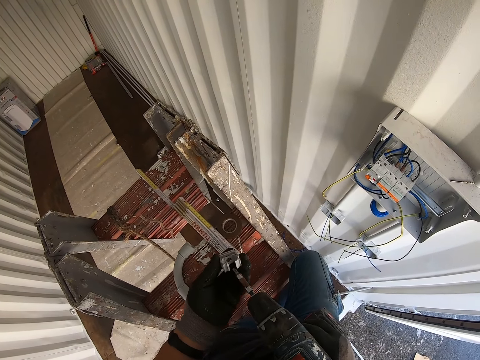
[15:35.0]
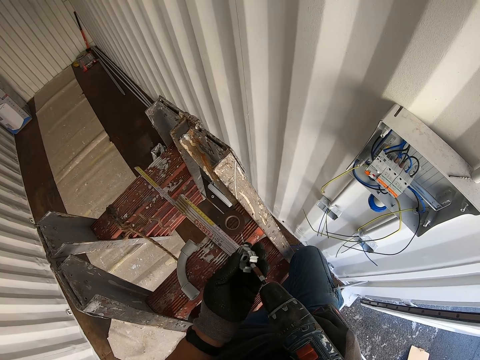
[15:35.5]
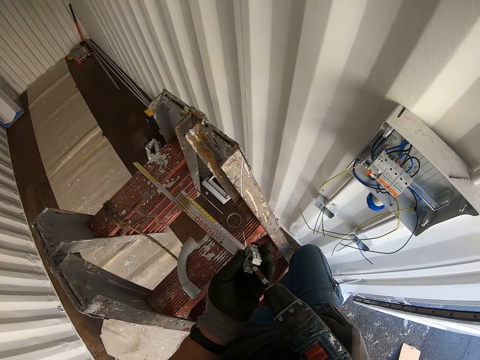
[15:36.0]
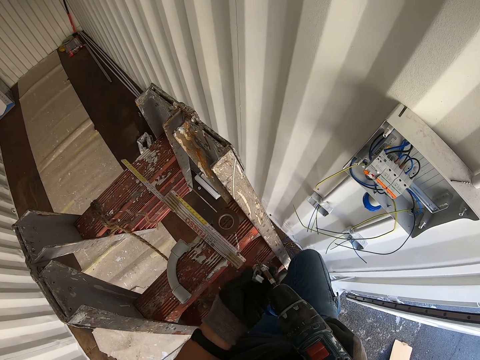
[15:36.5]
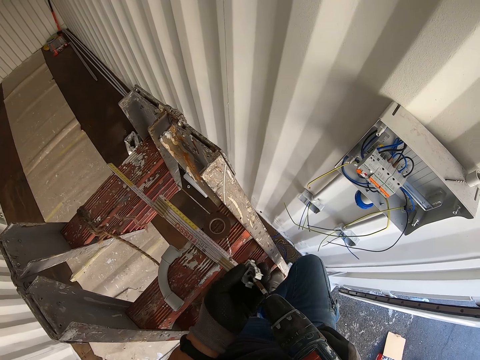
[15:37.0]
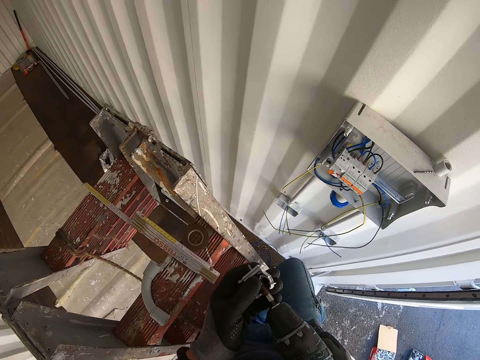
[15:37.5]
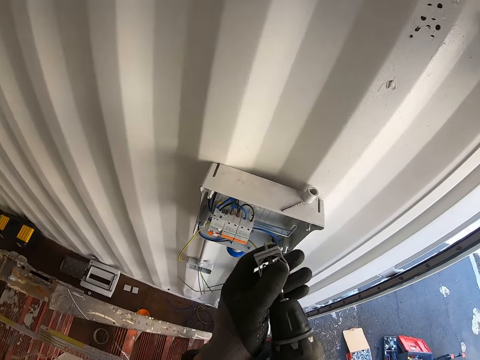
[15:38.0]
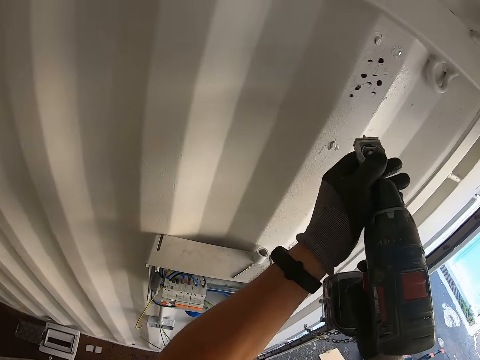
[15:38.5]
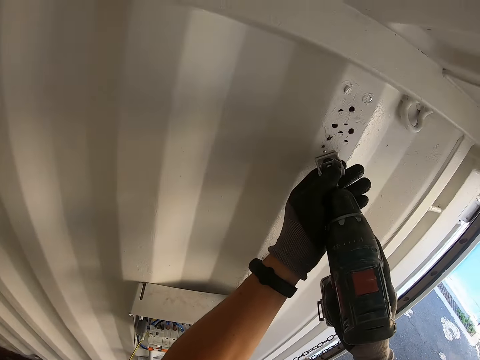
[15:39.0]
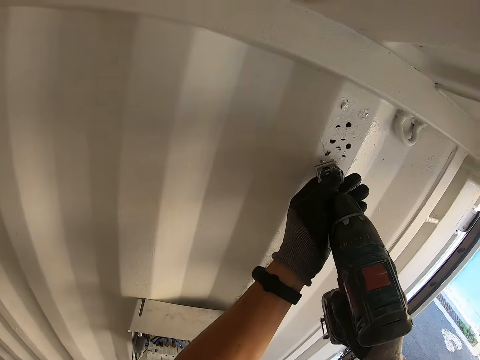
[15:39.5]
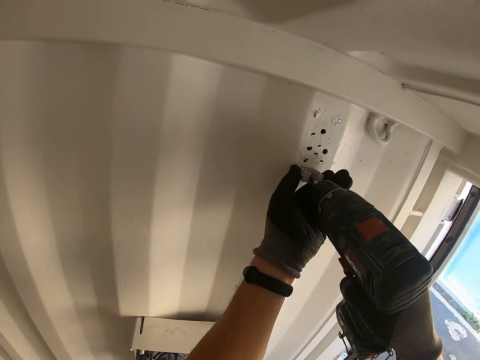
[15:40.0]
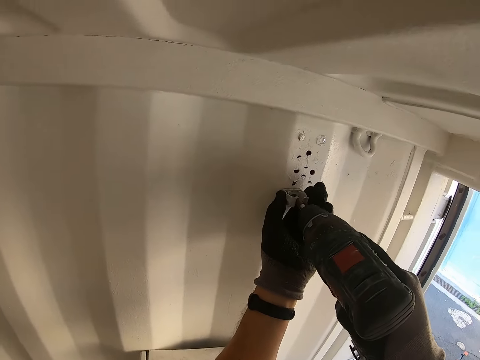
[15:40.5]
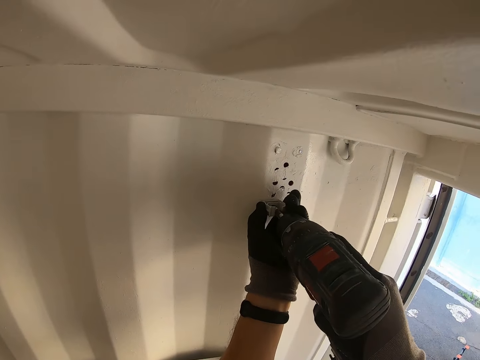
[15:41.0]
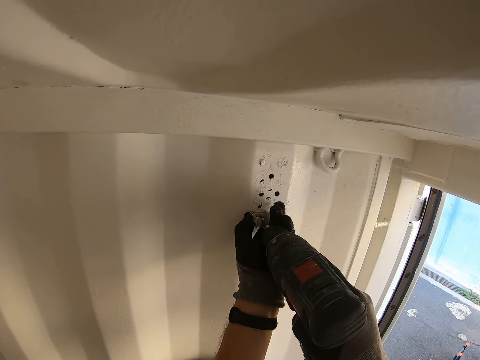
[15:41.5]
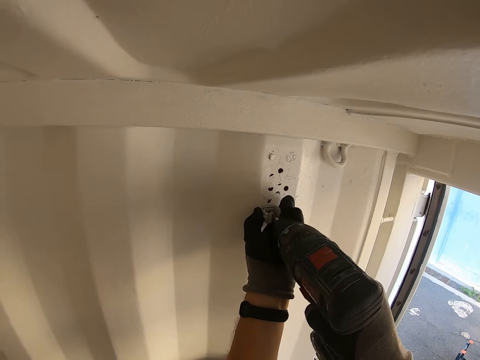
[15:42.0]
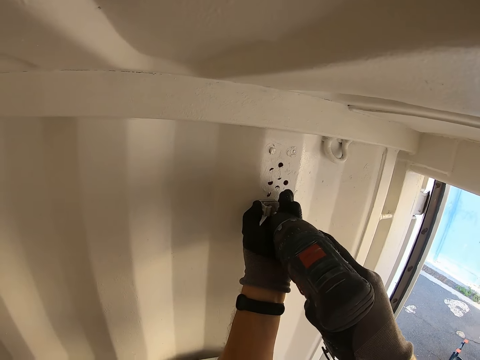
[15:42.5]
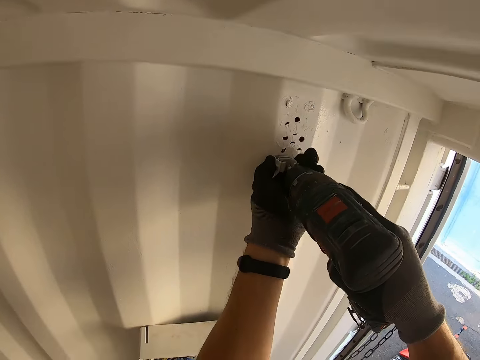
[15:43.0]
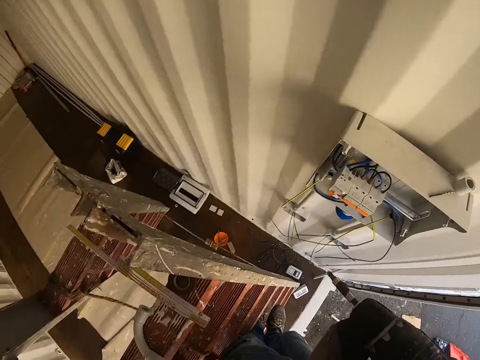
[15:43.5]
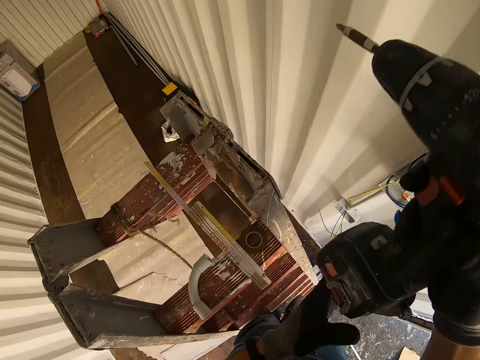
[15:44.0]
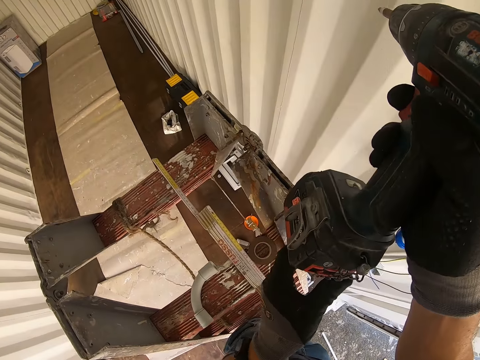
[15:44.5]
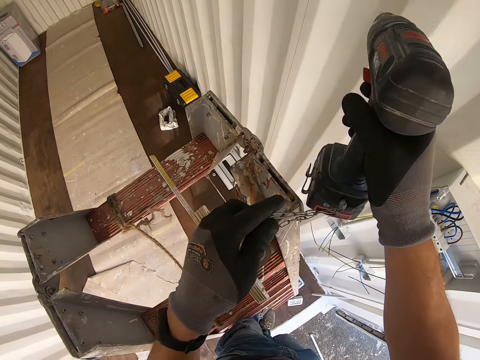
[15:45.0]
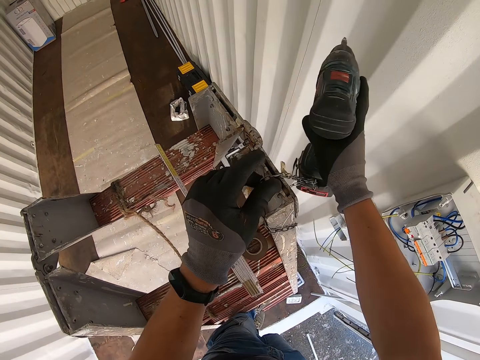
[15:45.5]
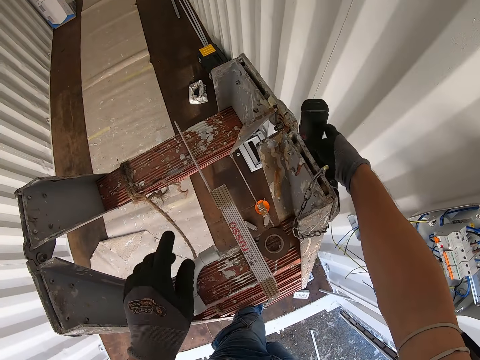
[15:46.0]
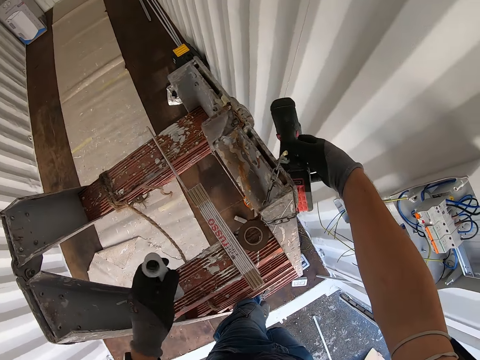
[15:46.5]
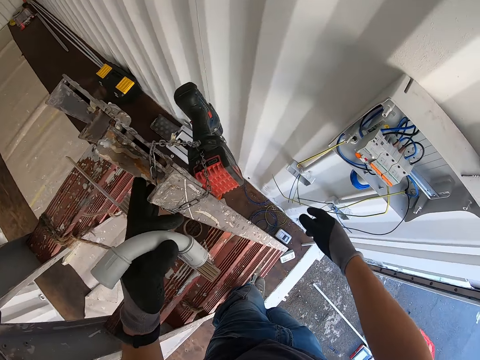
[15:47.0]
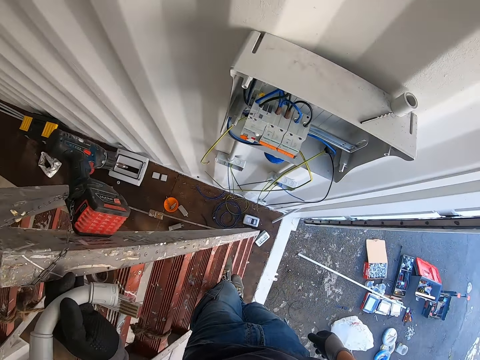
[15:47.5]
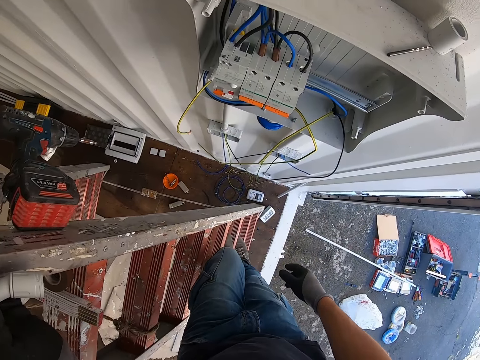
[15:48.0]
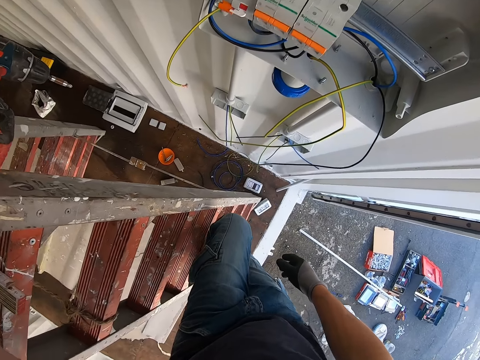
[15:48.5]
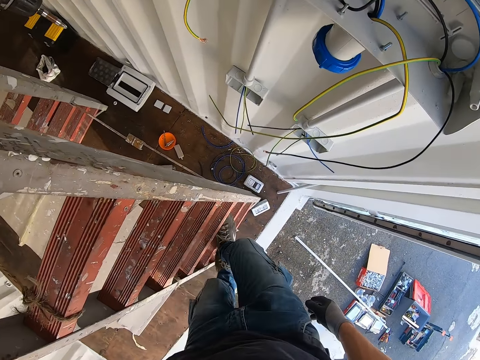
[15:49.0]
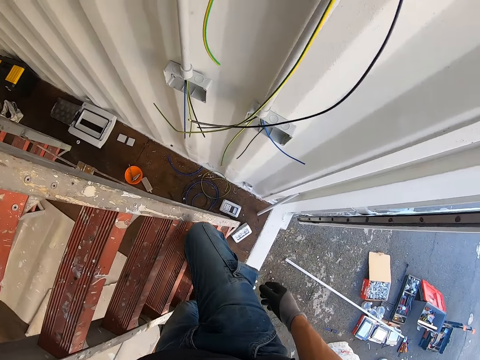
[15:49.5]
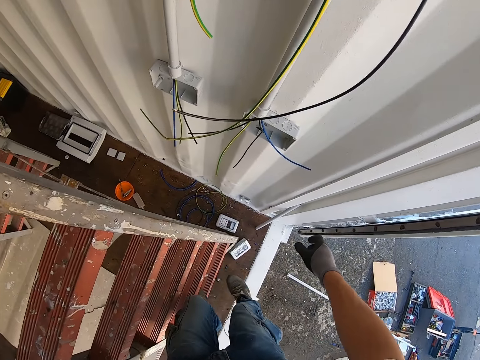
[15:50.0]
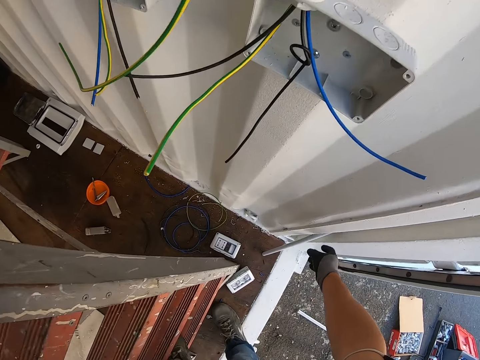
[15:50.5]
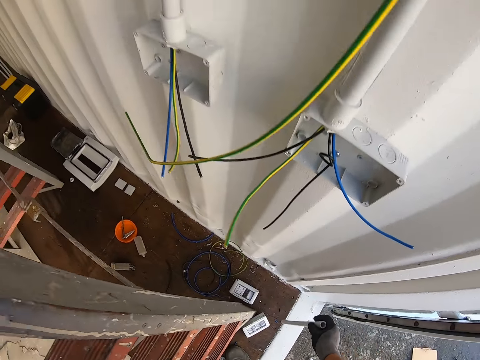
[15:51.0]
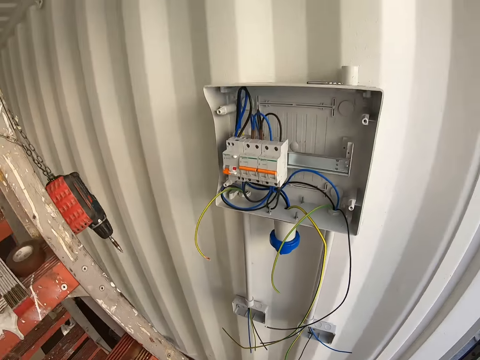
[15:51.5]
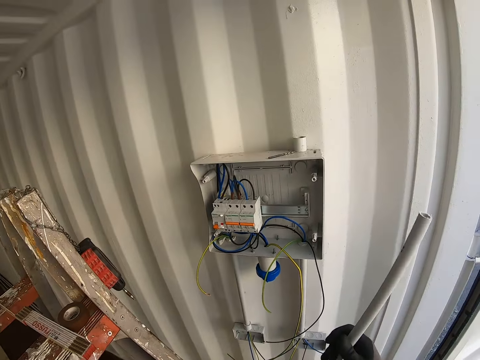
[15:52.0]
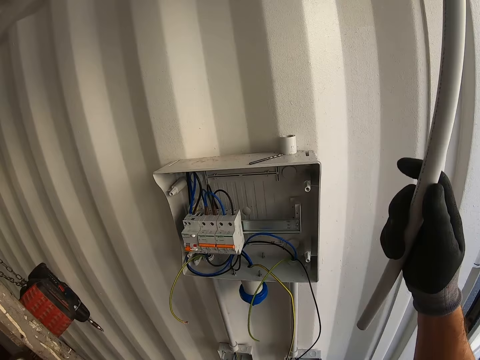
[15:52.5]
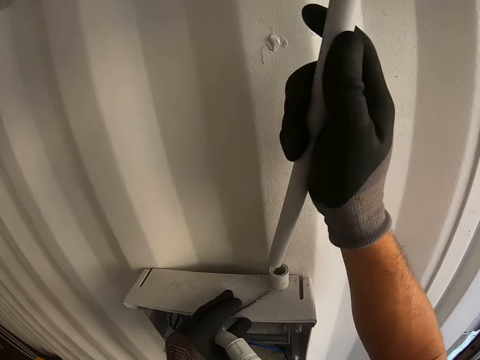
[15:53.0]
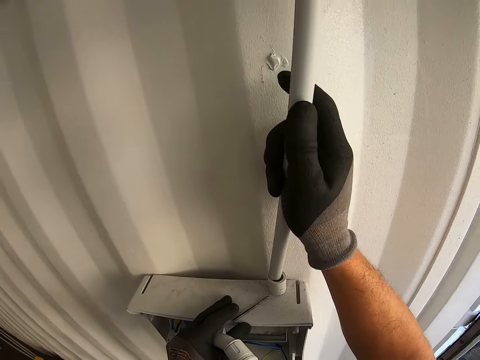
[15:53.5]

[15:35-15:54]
The camera wearer picks something. They drill something on the wall. They hang the power drill. They climb down the ladder. They pick up a pipe.

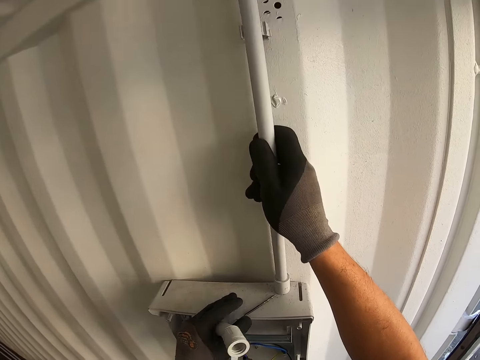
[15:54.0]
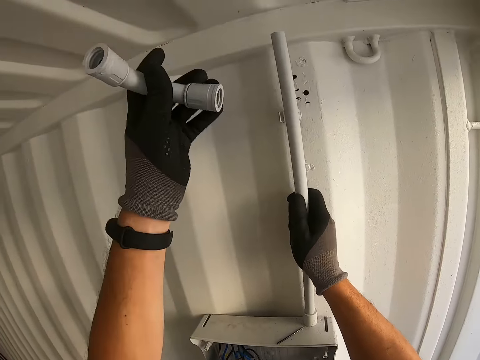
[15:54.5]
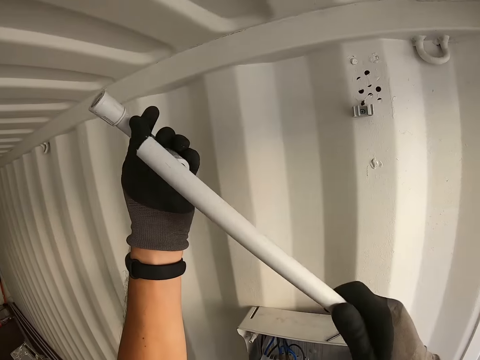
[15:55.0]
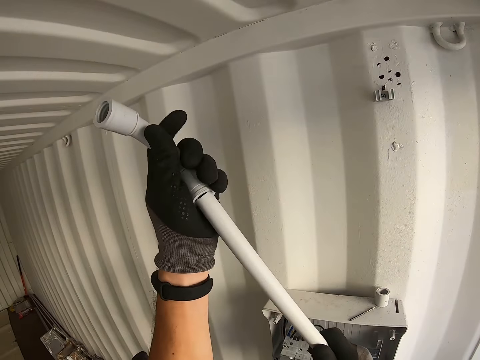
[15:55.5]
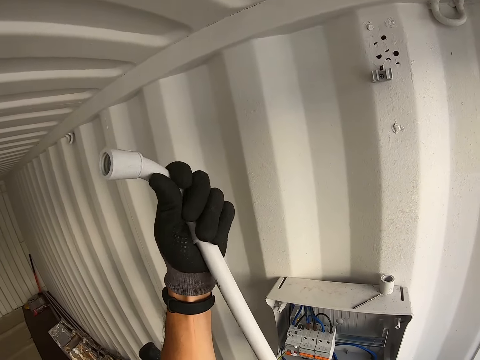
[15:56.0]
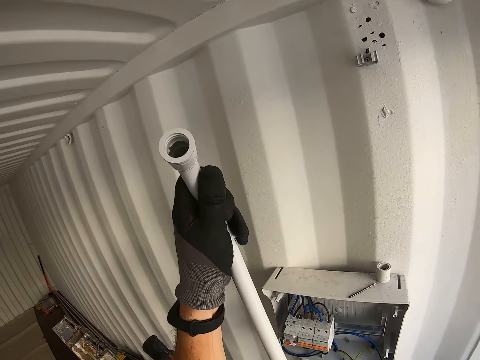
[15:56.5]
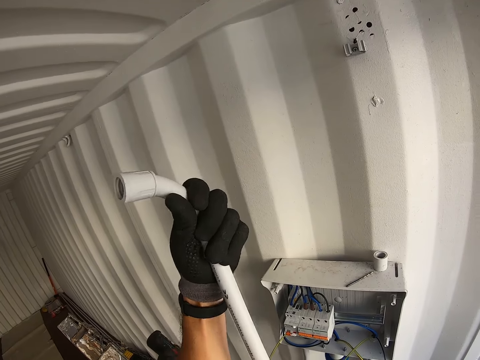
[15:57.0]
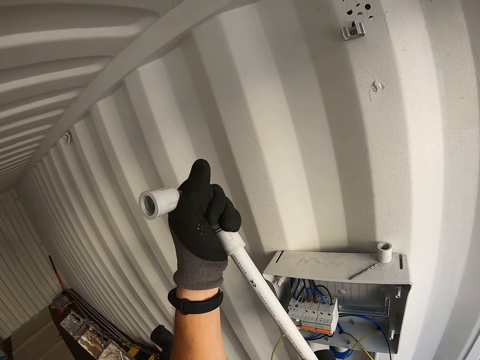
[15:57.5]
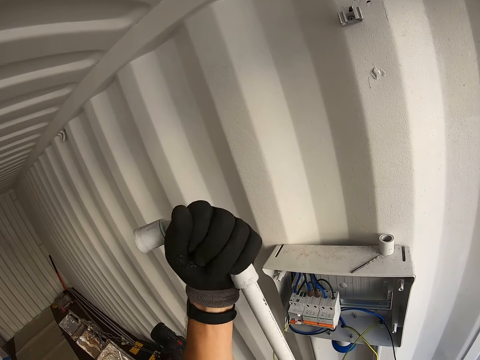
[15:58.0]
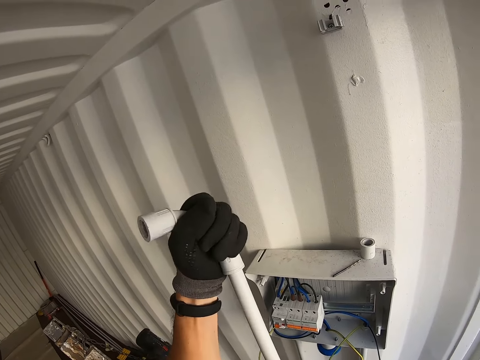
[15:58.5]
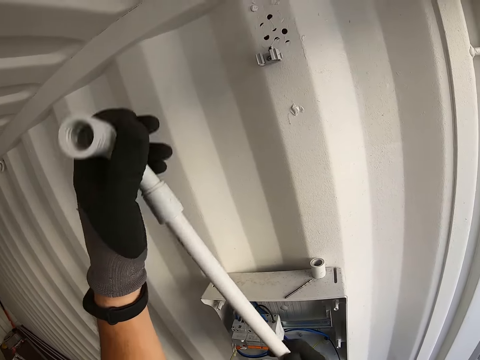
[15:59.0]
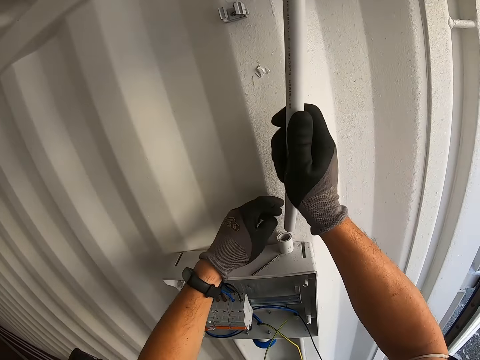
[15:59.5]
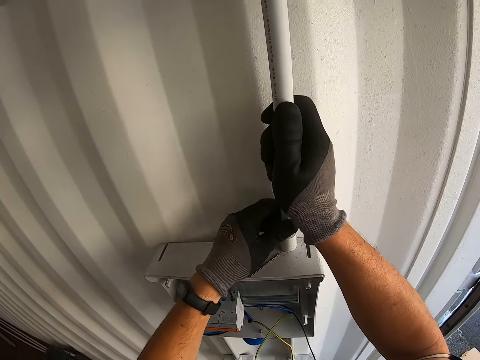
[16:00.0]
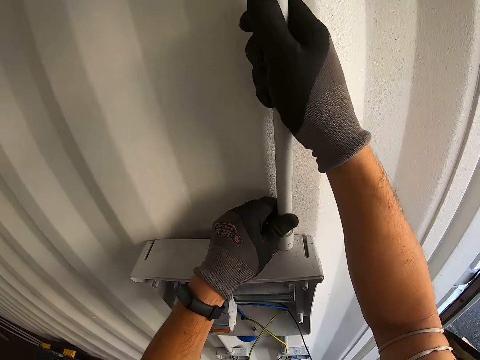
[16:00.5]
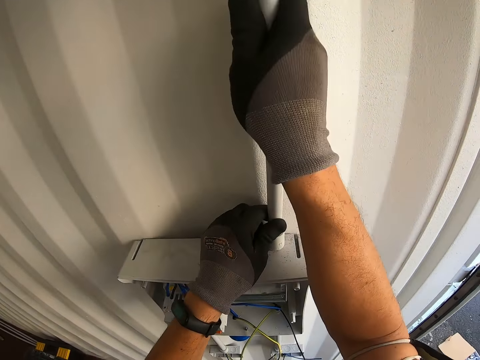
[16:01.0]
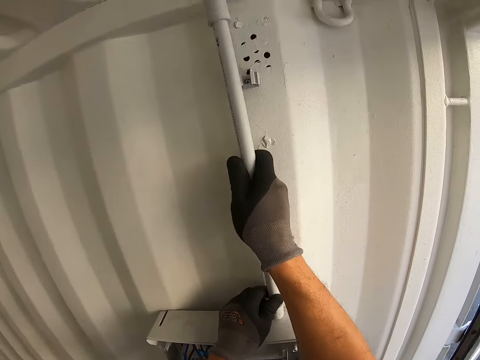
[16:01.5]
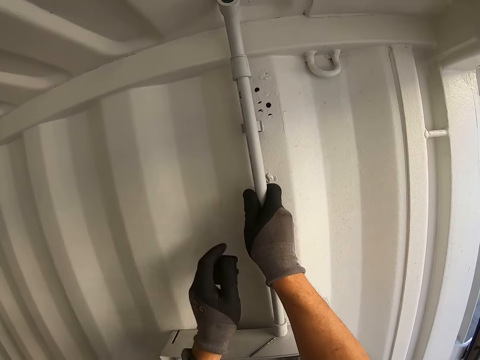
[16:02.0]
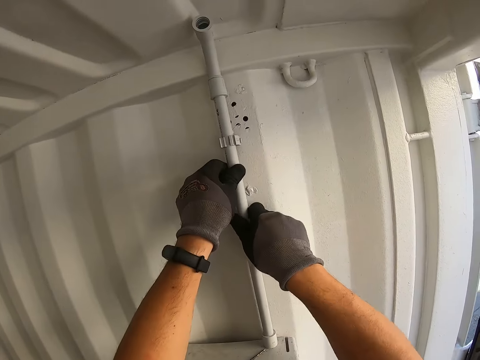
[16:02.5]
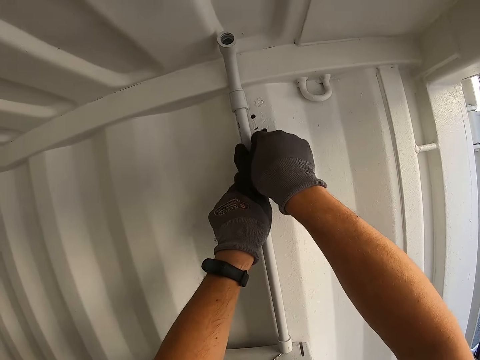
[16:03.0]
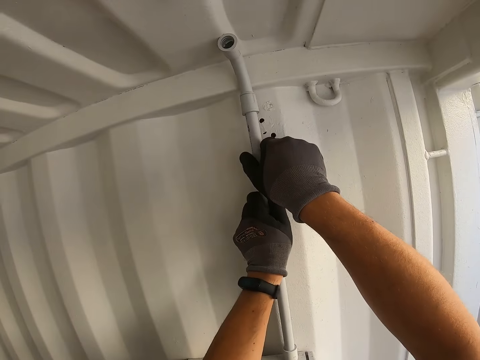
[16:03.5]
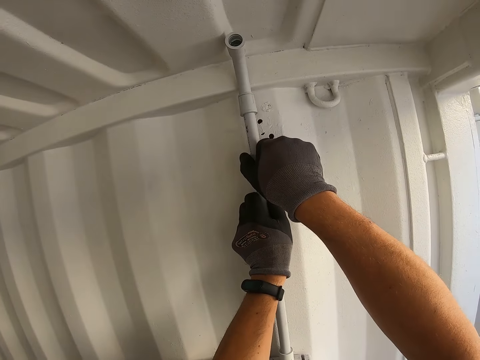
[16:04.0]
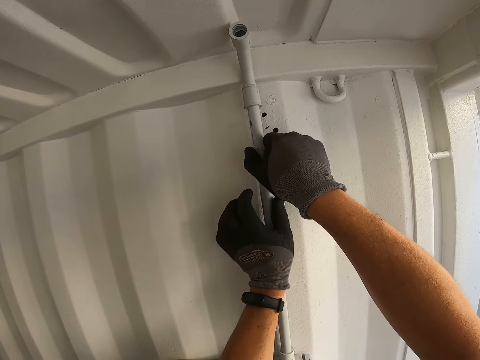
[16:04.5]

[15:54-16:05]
The camera wearer fixes the metal stand on something. They fix something on the electric panel box.
